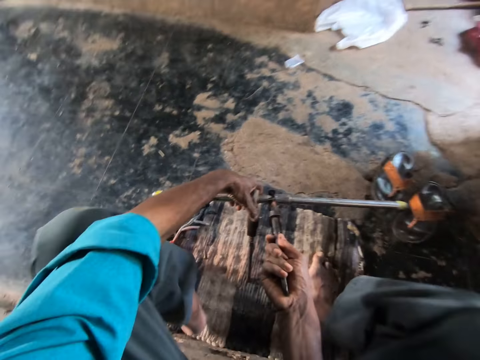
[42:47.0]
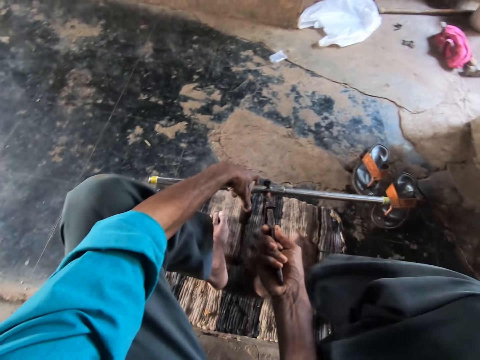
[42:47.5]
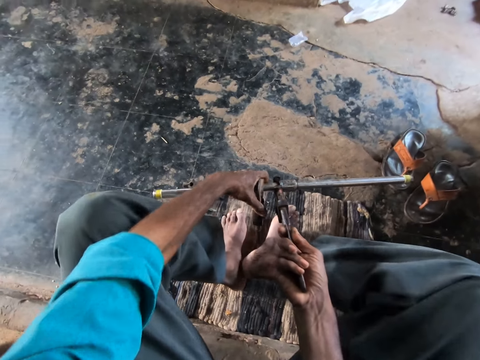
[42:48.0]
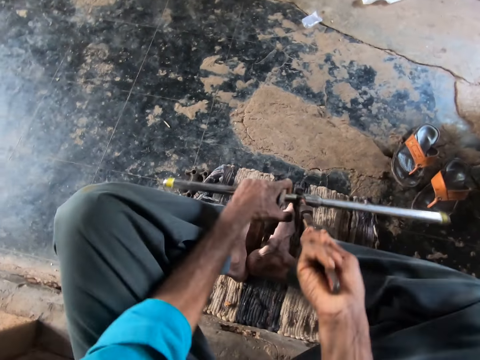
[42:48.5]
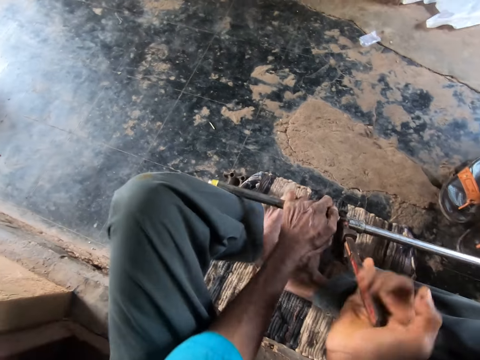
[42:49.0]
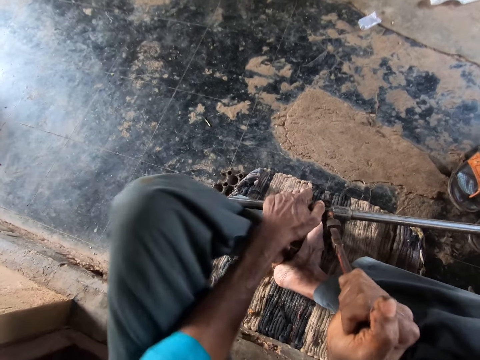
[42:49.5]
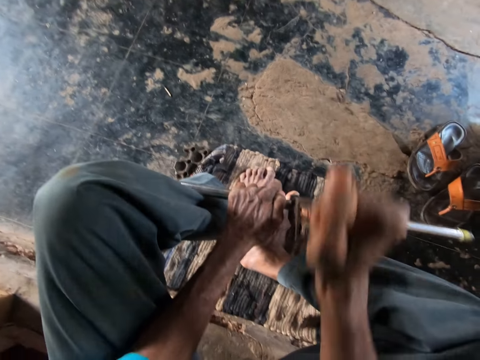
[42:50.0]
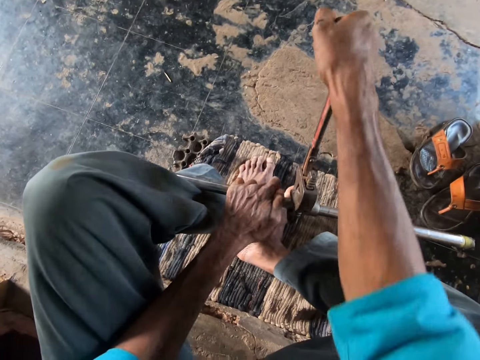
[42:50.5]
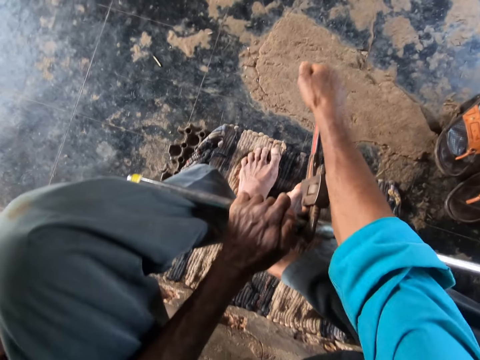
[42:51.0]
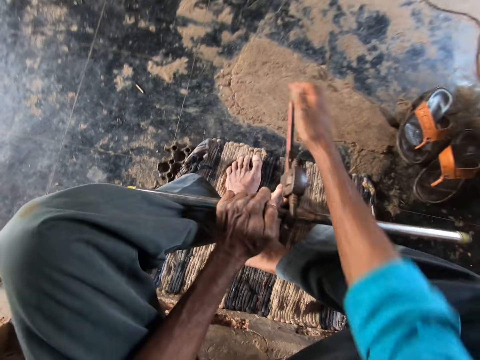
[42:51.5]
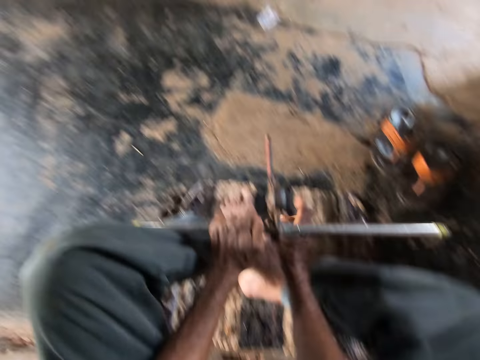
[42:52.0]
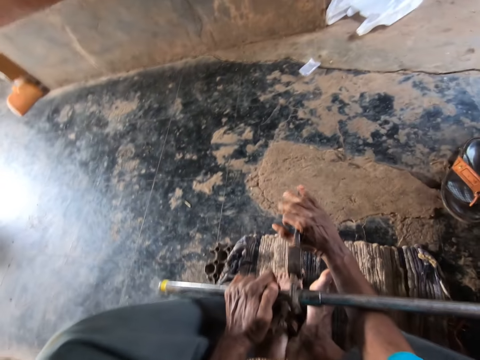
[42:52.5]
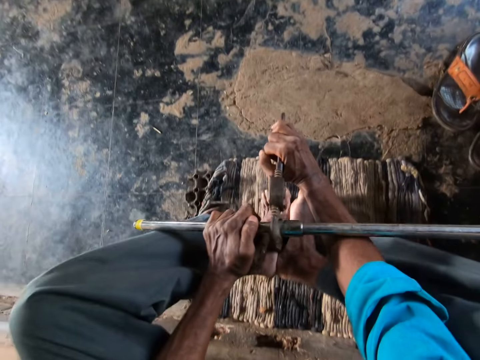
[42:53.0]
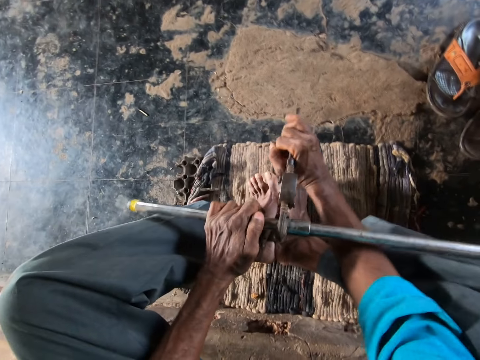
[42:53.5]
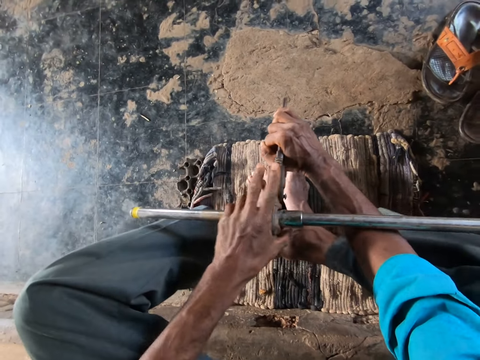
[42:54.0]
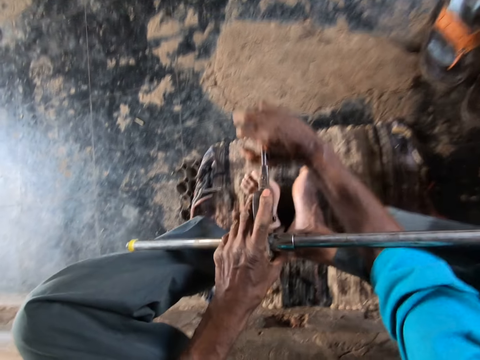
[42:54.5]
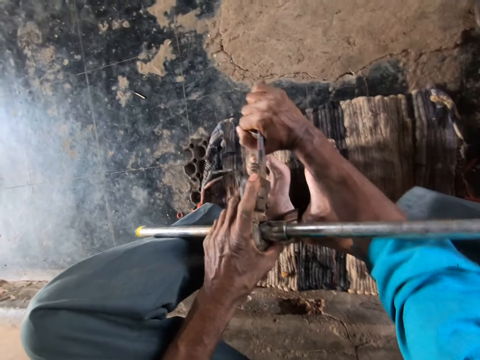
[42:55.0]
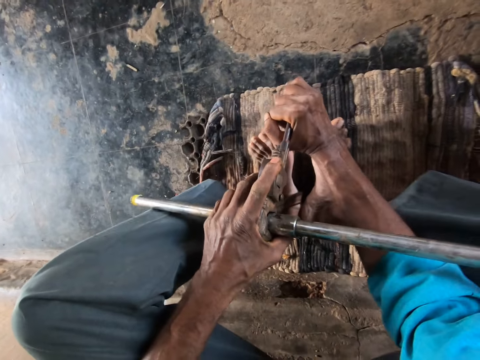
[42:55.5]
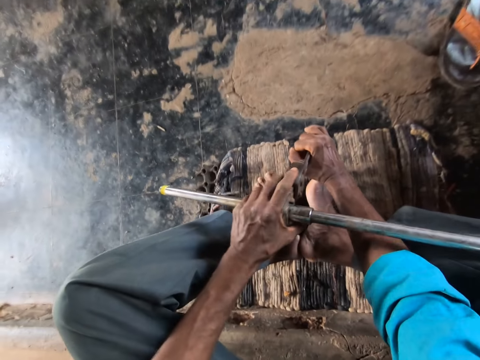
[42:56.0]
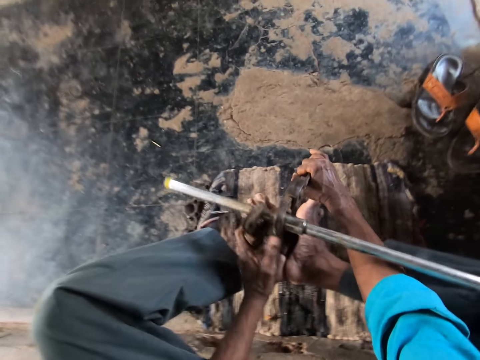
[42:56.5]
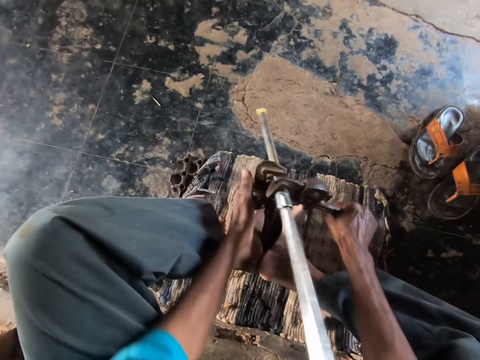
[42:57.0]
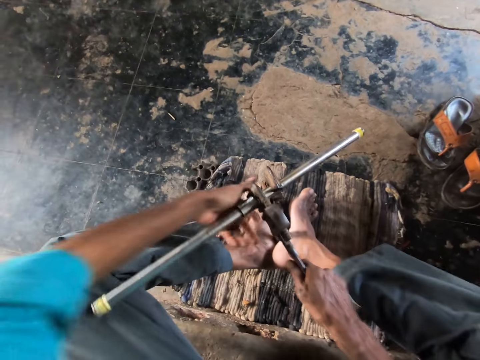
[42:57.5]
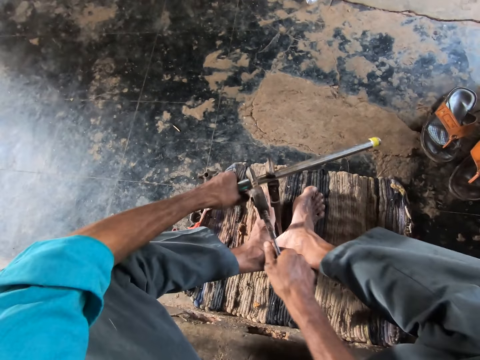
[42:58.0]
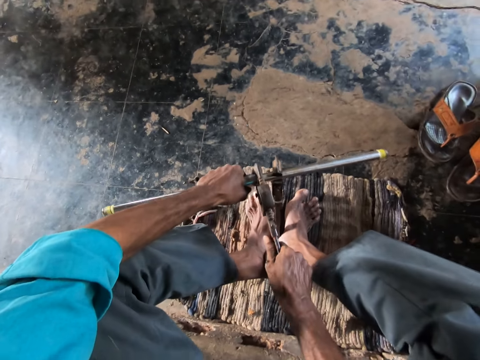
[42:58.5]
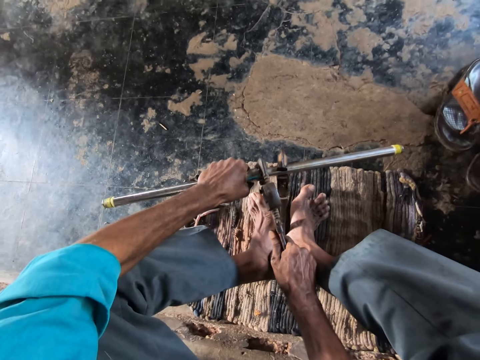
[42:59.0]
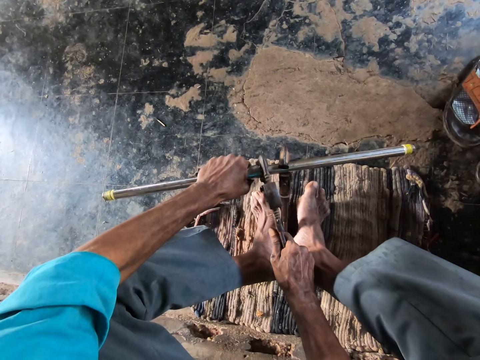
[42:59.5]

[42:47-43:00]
The camera wearer holds the pipe with his left hand. He tightens the pipe with the wrench in his right hand.

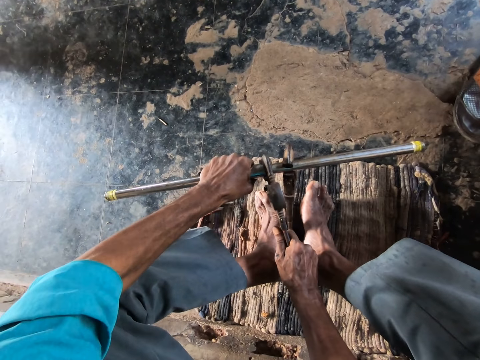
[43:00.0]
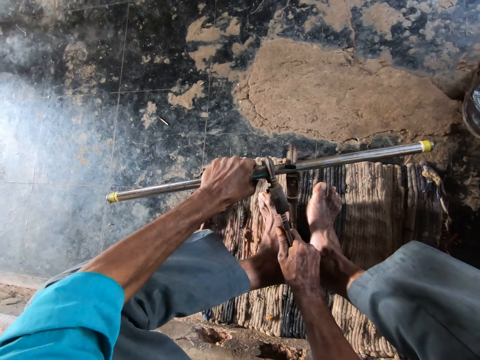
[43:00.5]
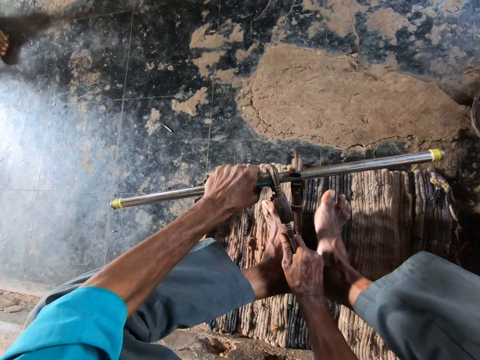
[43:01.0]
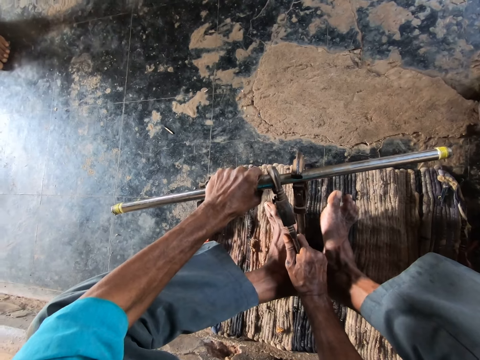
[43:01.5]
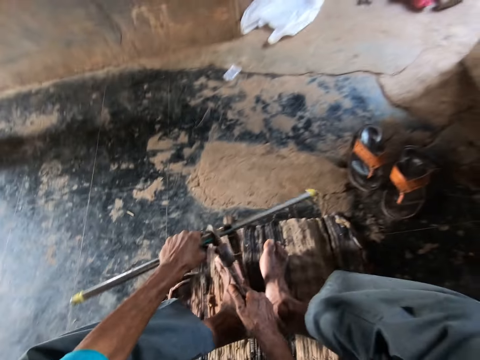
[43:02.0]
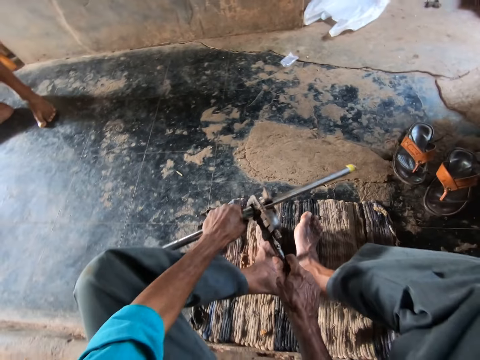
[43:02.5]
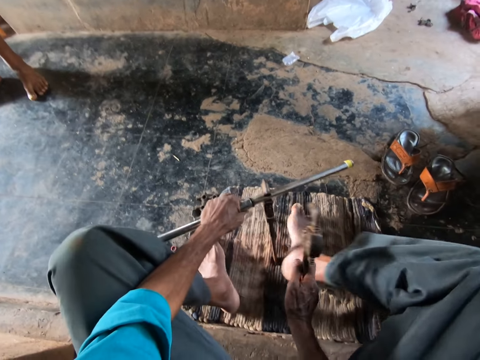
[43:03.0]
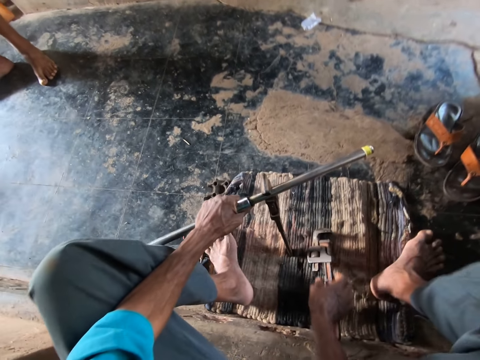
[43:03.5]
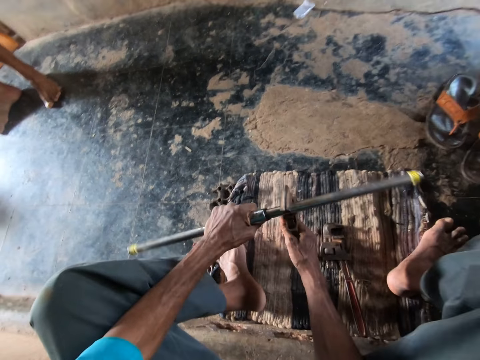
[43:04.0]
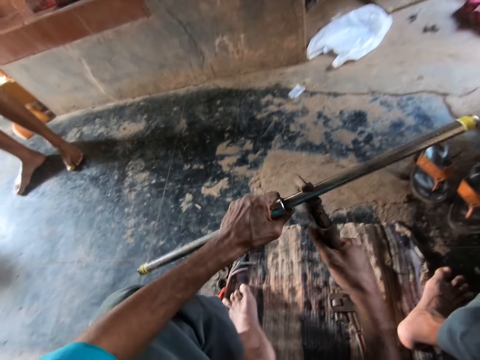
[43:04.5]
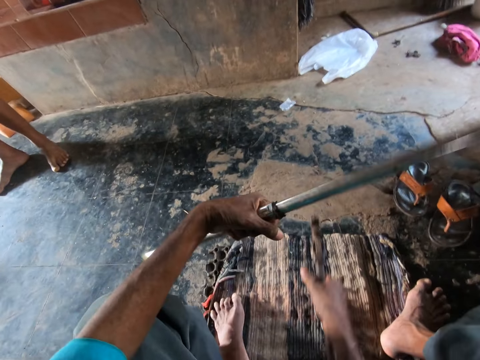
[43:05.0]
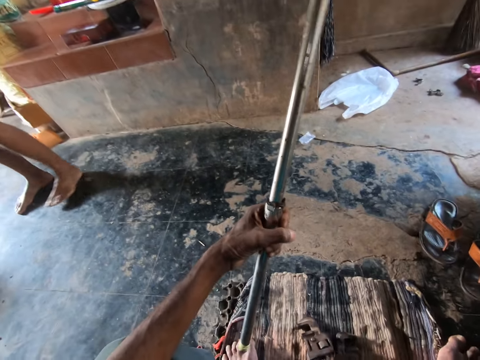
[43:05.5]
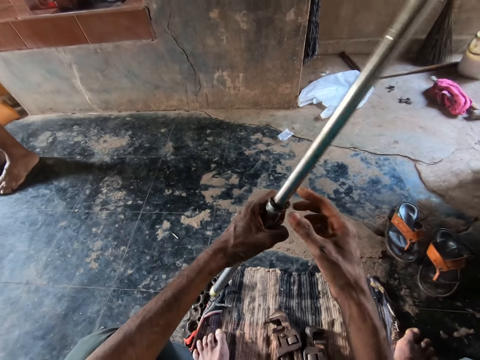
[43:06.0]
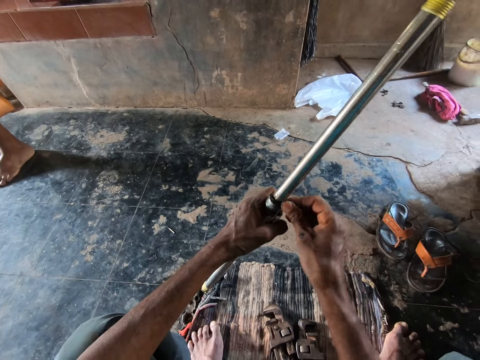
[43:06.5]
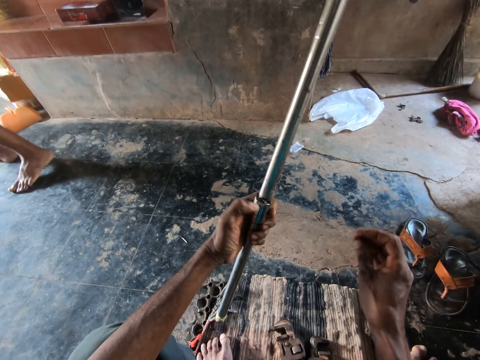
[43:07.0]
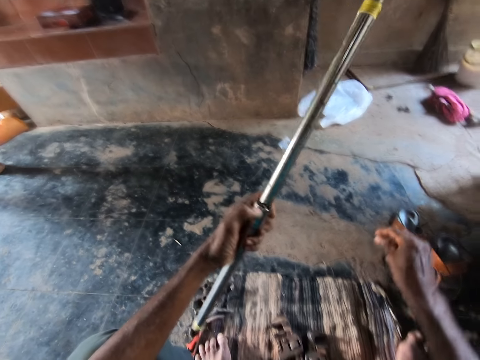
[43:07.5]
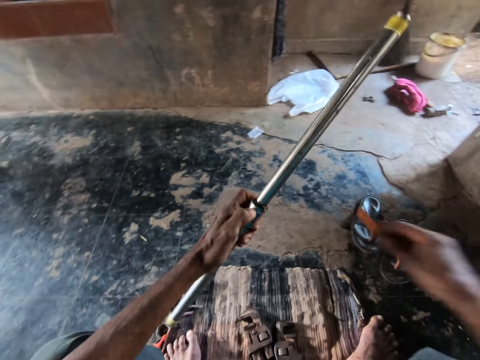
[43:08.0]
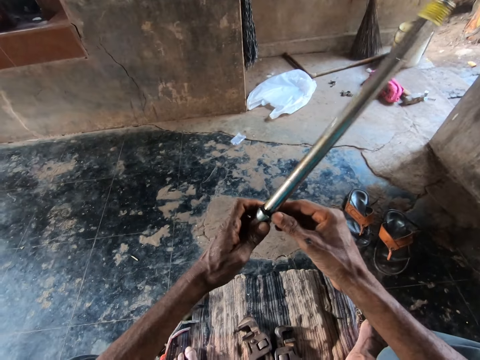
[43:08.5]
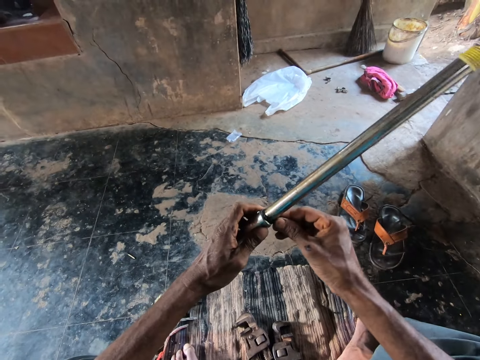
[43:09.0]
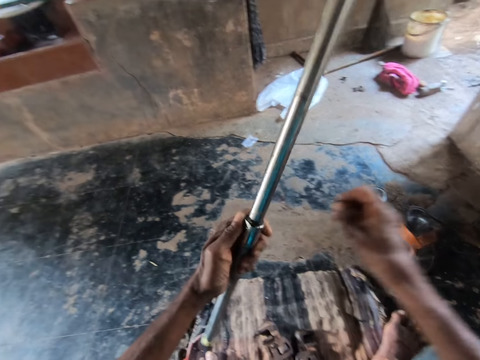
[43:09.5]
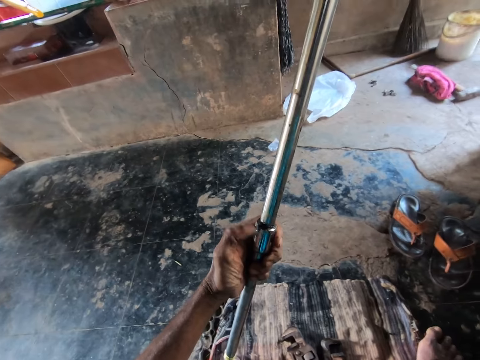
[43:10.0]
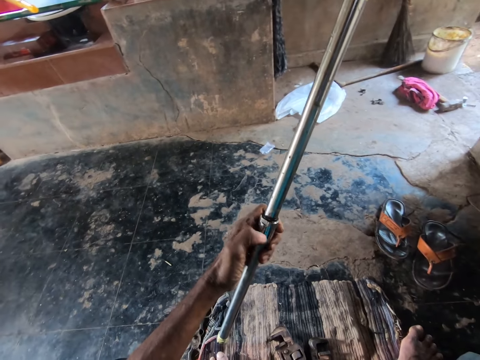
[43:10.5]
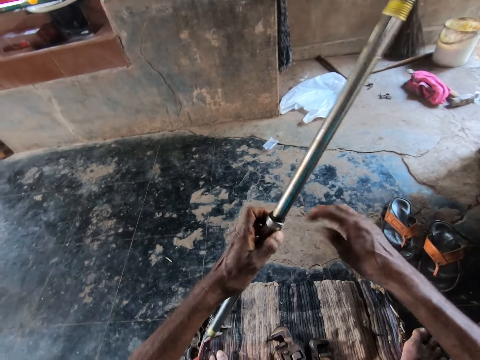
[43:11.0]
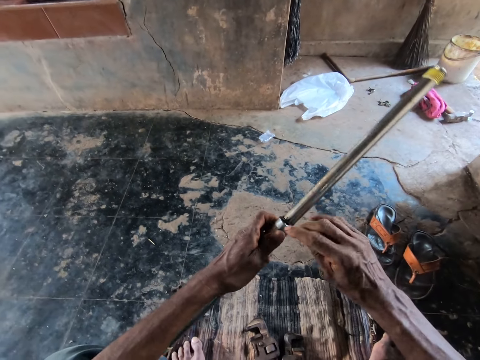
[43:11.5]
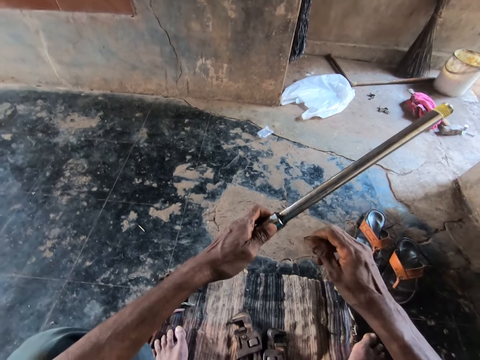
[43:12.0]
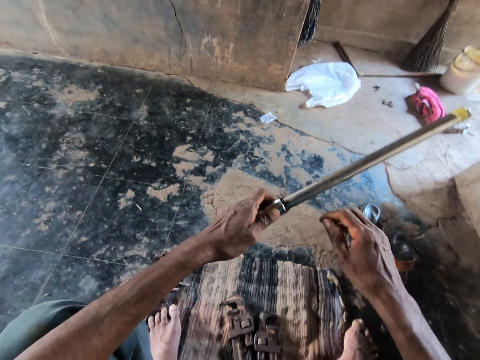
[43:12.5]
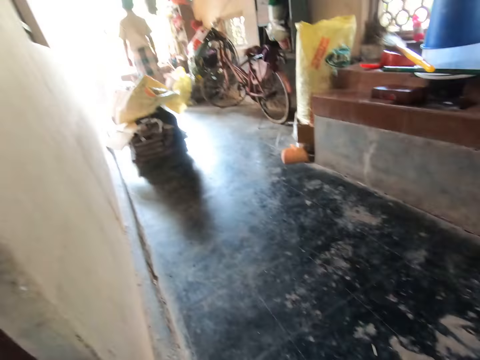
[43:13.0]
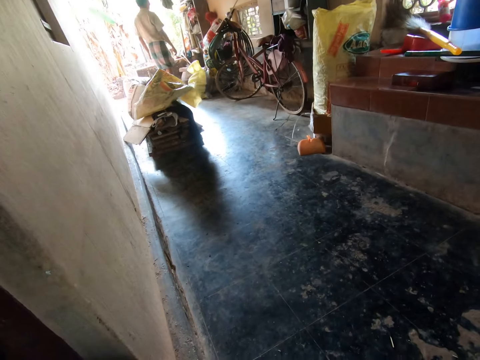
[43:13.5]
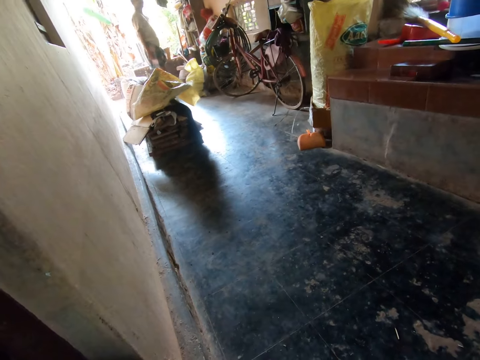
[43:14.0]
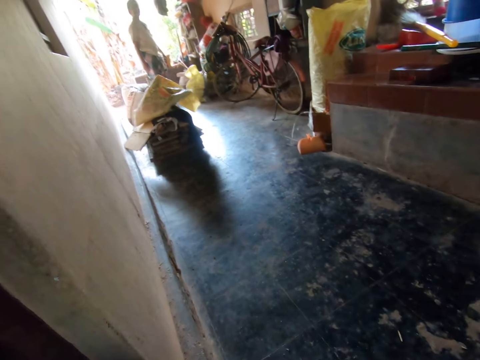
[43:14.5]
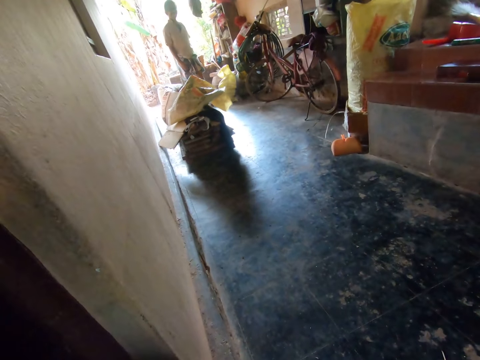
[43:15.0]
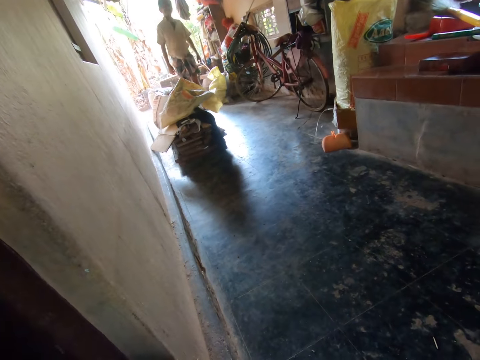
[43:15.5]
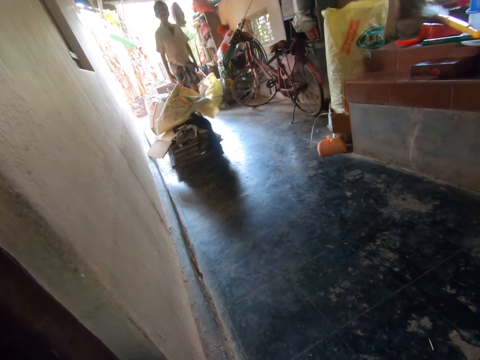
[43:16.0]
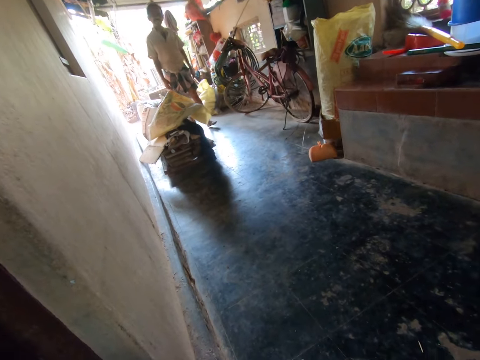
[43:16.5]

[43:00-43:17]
The camera wearer removes a pipe wrench from a pipe. He drops the wrench on the floor with his right hand. He removes the pipe wrench from the pipe. He drops the wrench on the floor with his right hand. He removes a thread on the pipe with his right hand. He removes grease from the pipe. He removes the grease from a hand. He interacts with the man.
